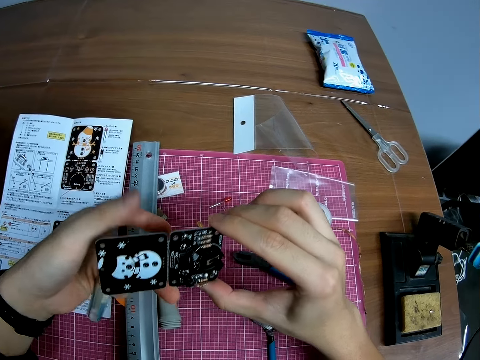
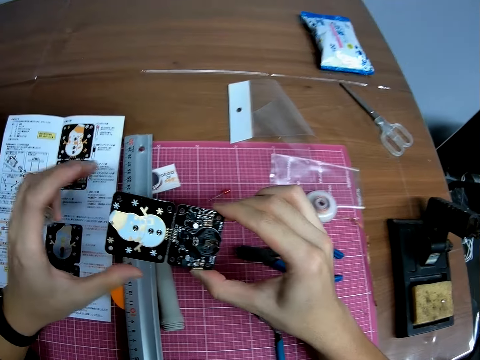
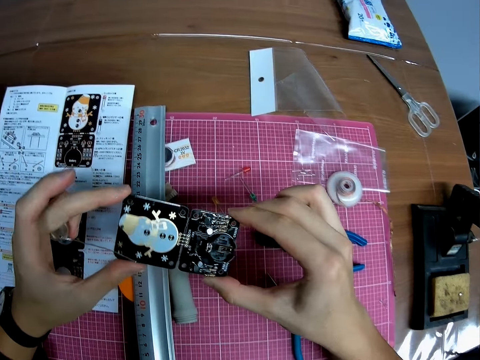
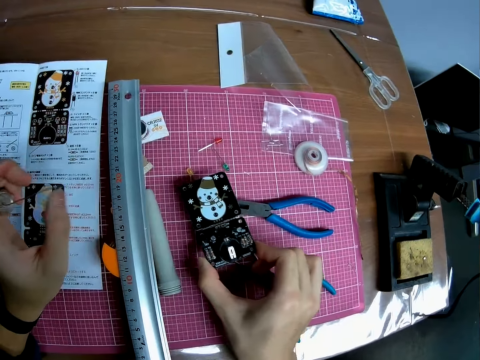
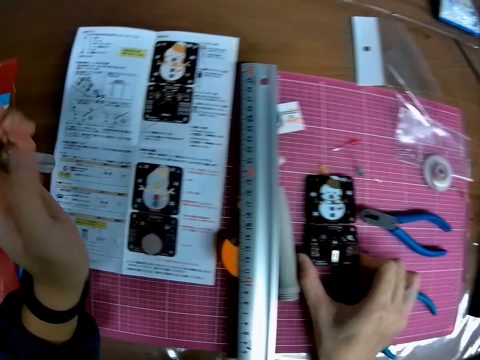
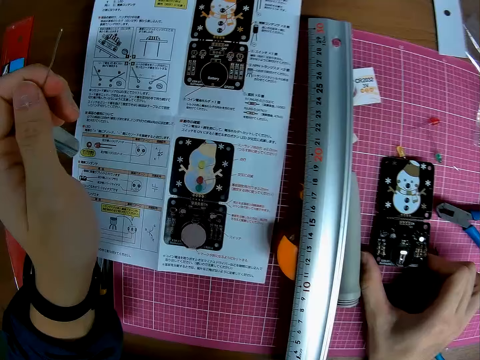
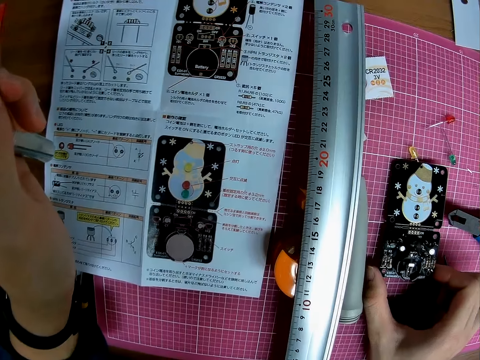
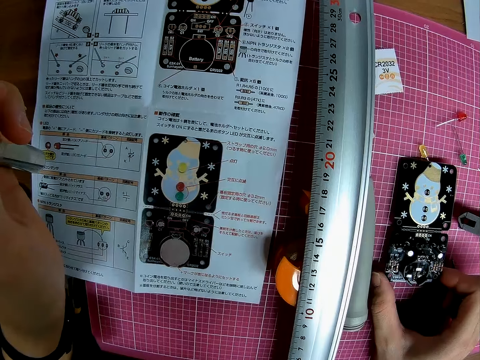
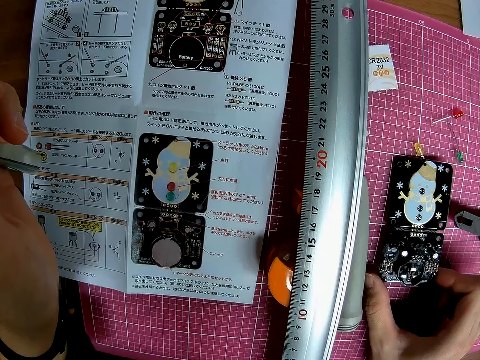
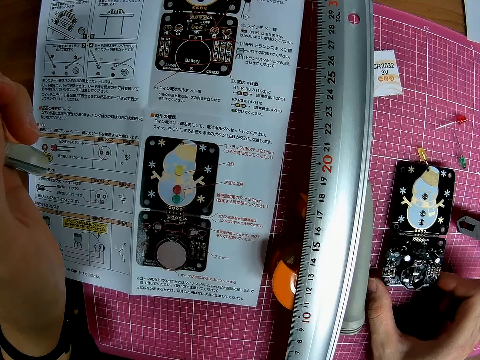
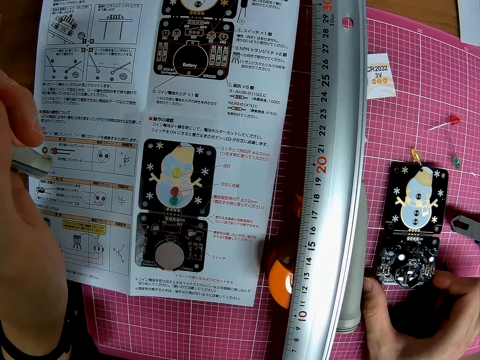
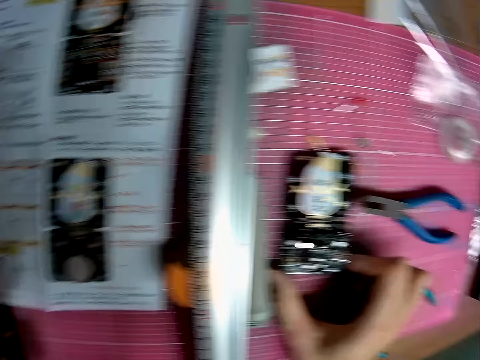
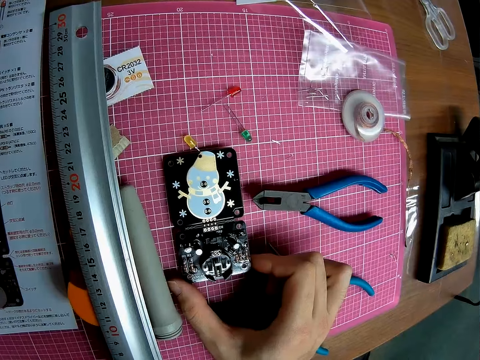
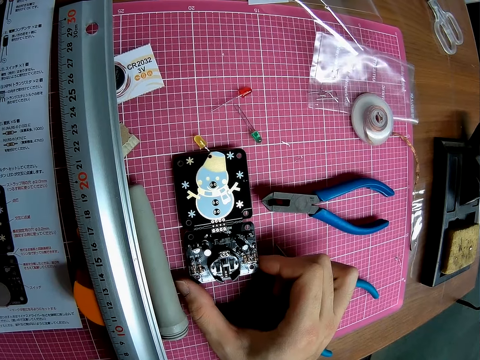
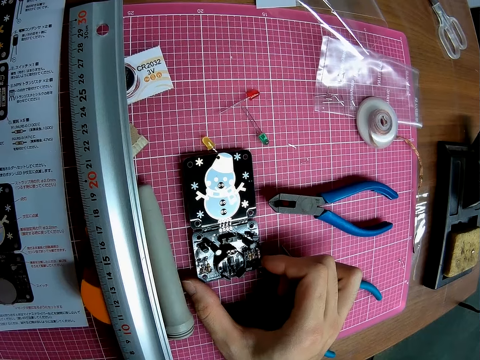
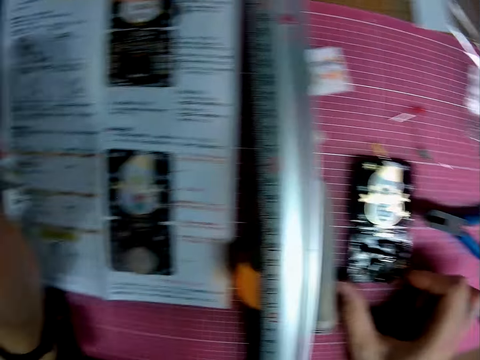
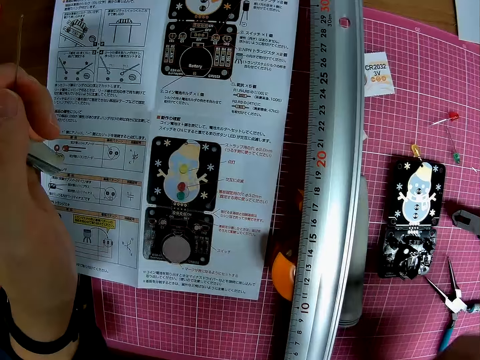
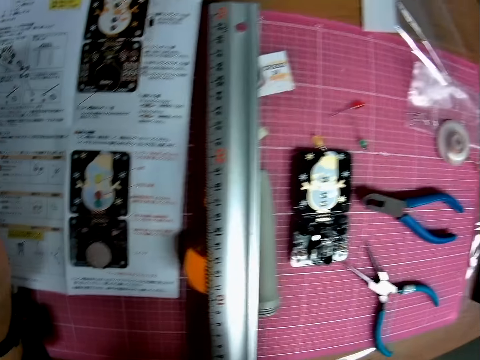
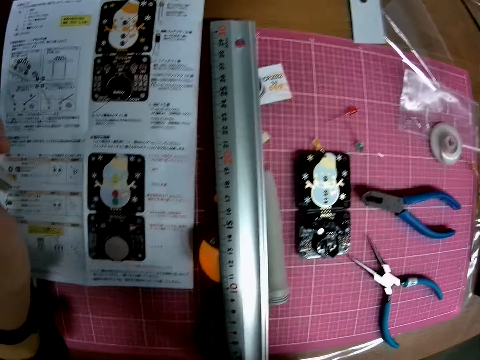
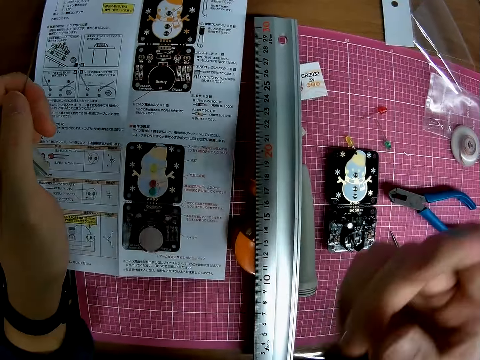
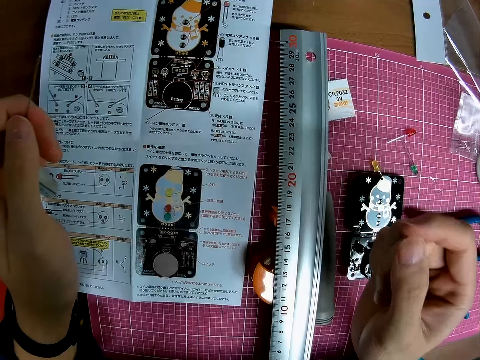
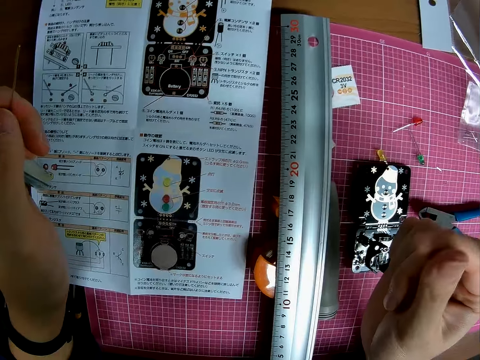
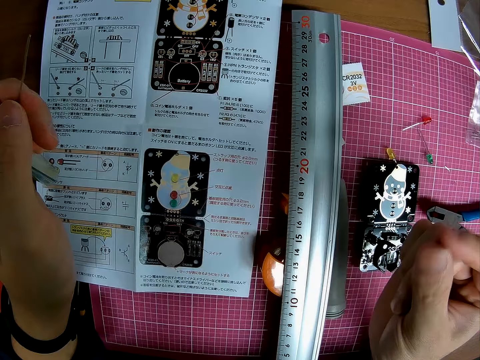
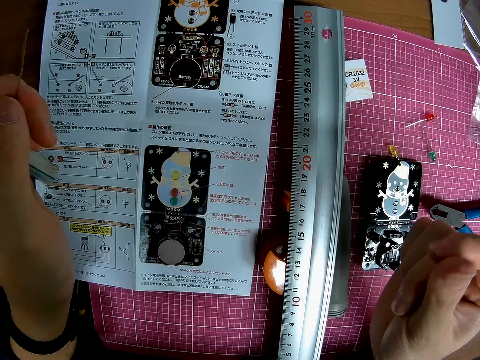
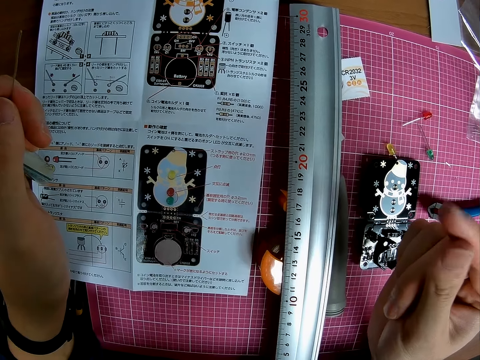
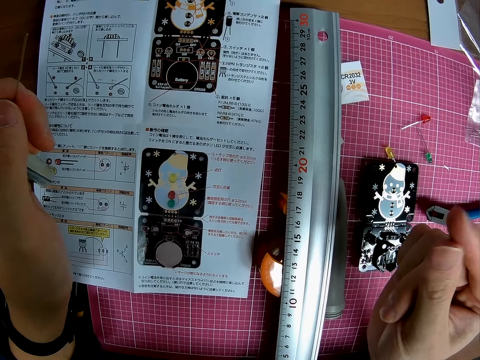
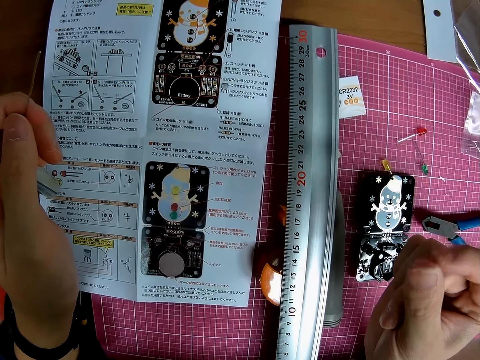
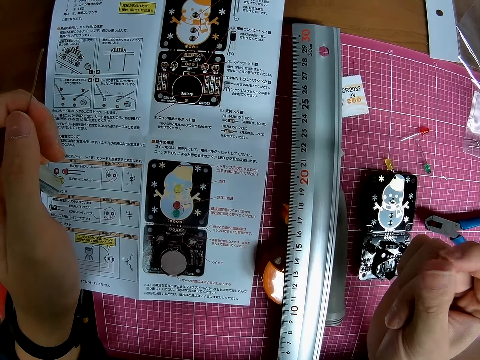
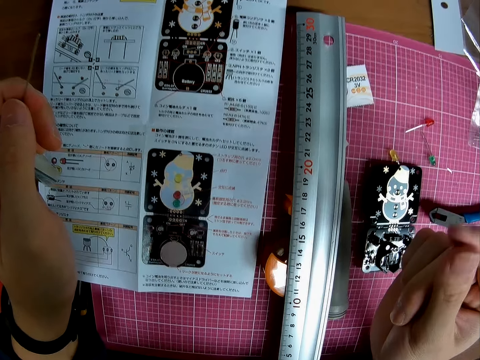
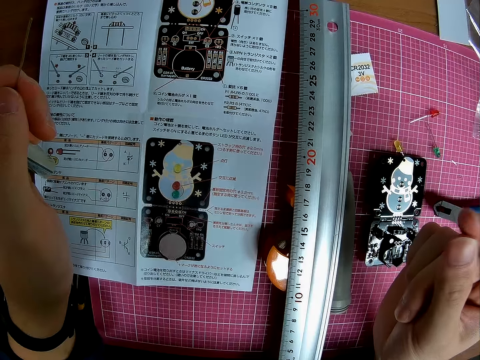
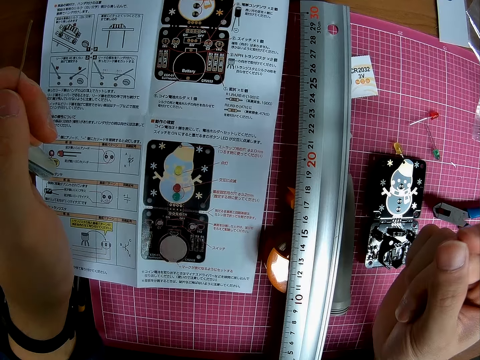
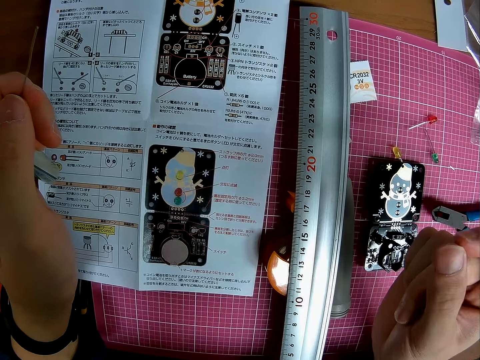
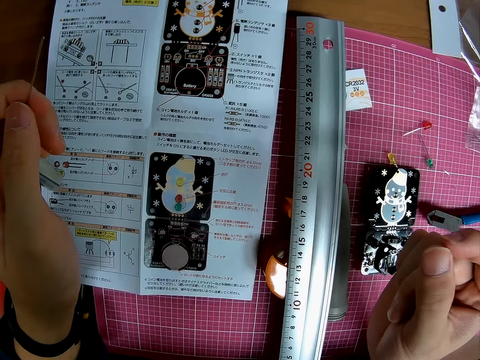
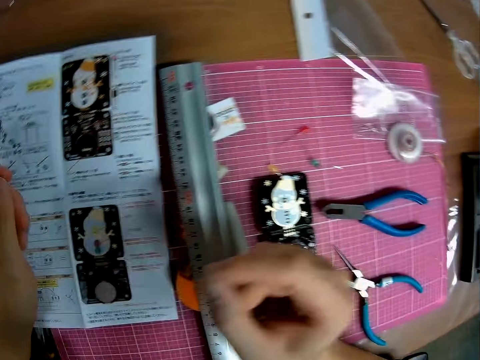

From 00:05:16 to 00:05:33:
The camera wearer holds the electronic craft with both hands. He puts the electronic craft on the table. He reads the manual instructions. He looks at the electronic craft. He reads the manual instructions. He rubs his fingers. He rubs his hand.

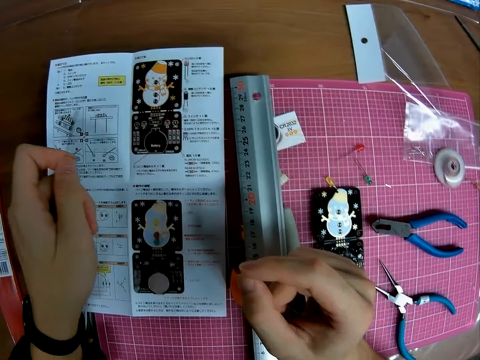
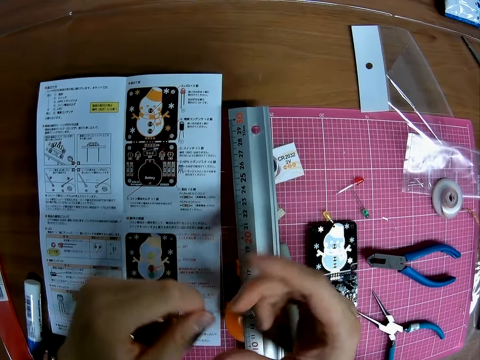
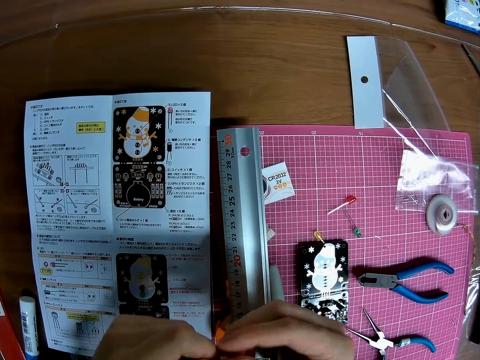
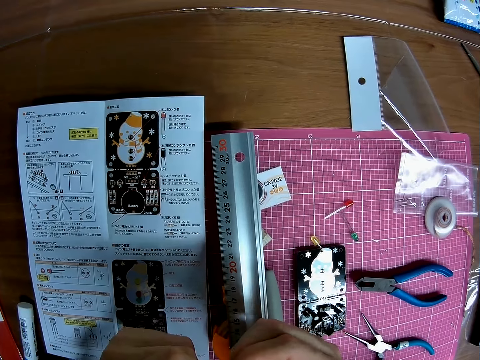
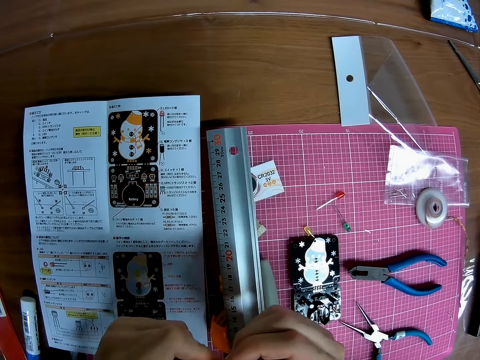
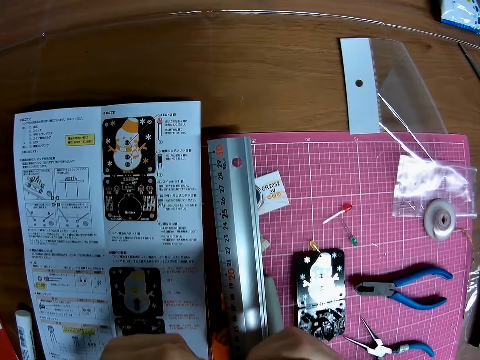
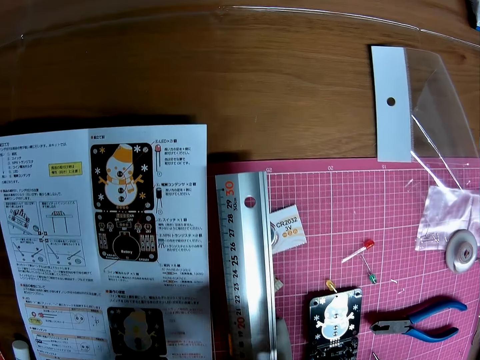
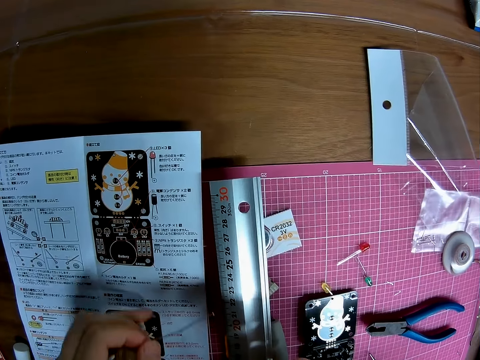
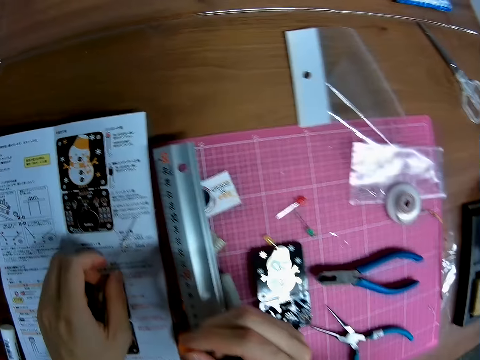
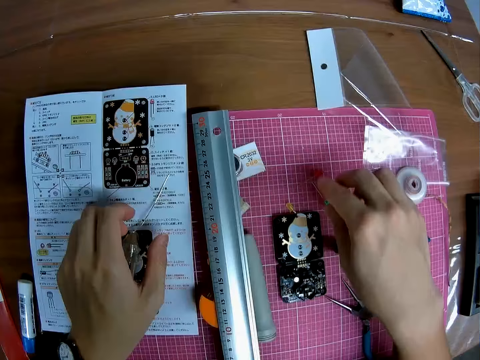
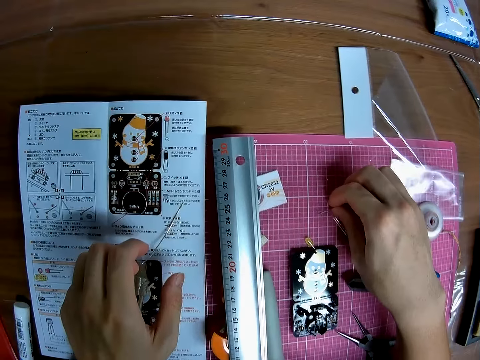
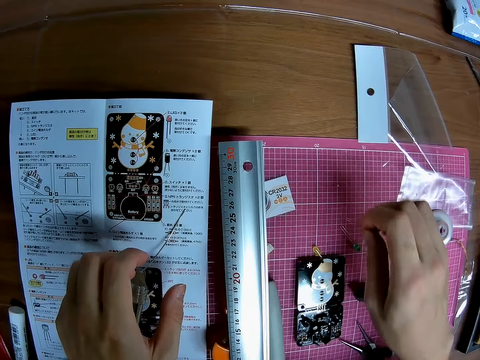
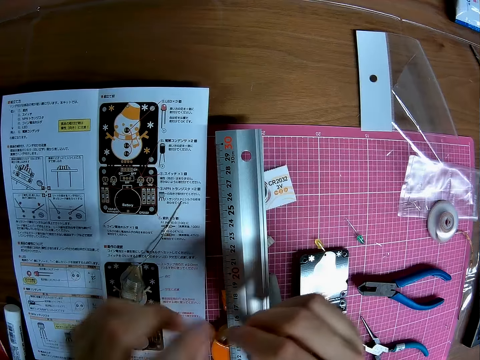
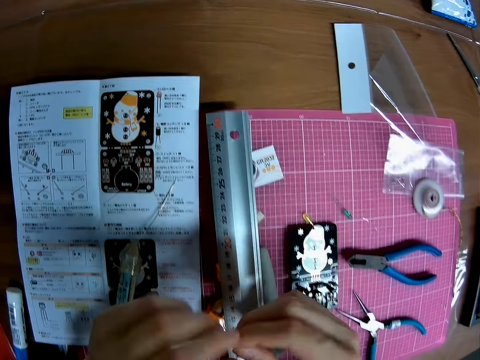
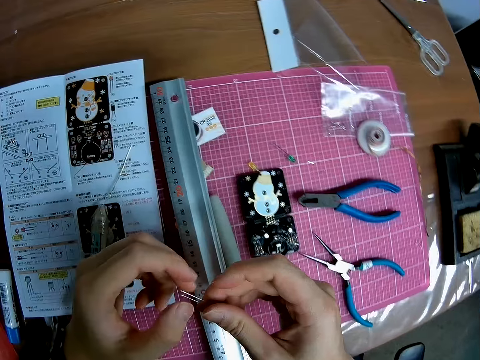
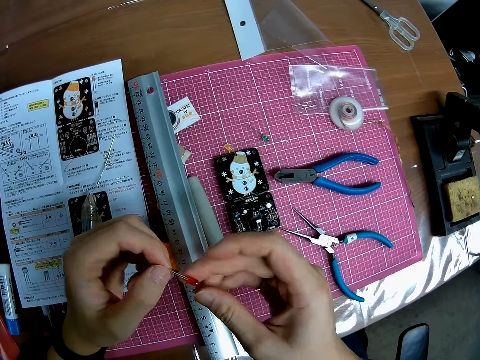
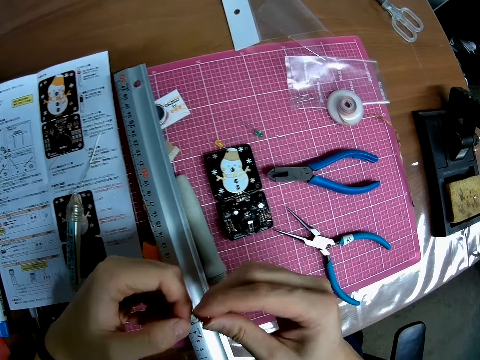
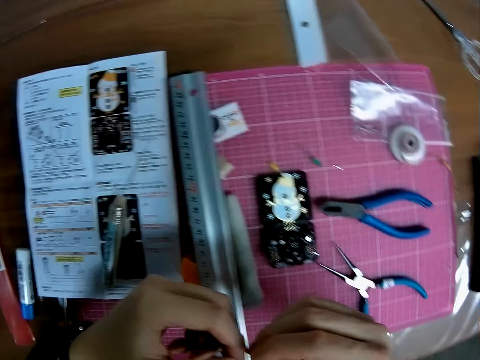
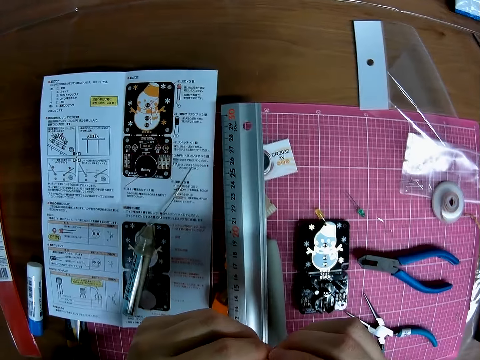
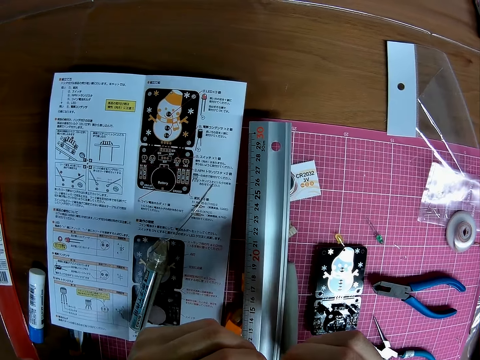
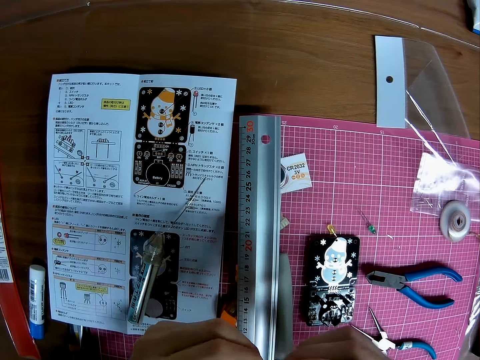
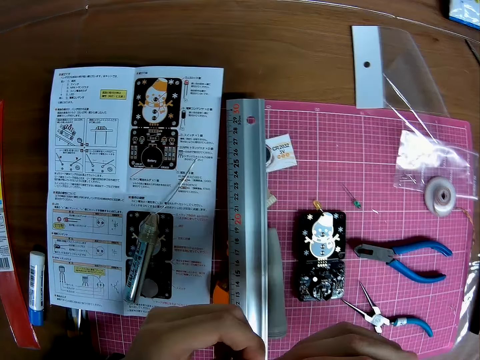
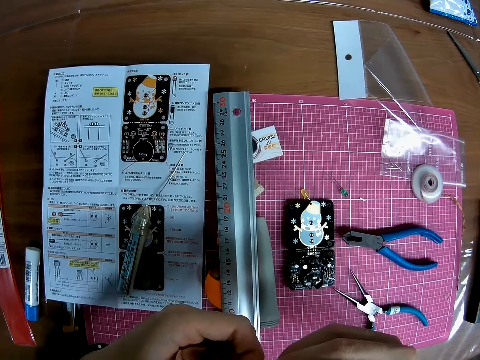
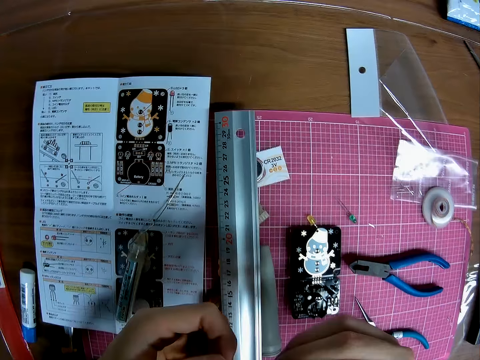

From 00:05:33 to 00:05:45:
The camera wearer holds the solder with both hands. They put the solder on the manual instructions. They pick up the LED bulb. They hold the LED bulb with both hands.
